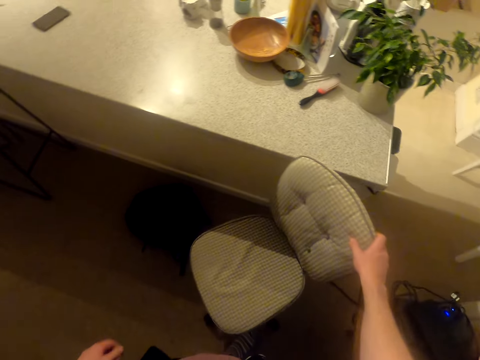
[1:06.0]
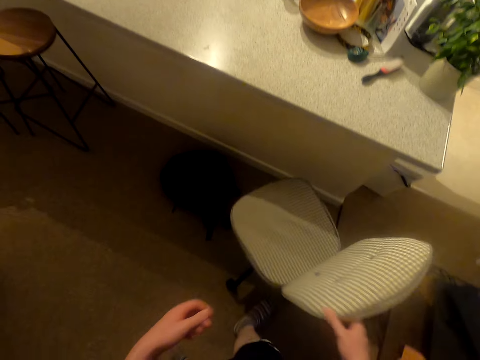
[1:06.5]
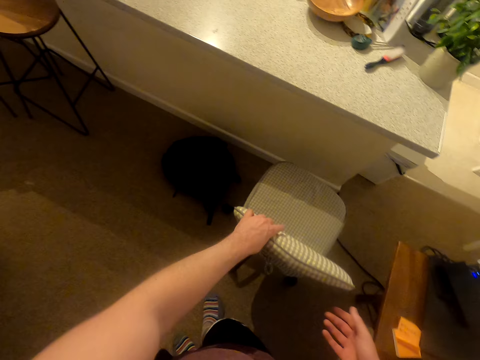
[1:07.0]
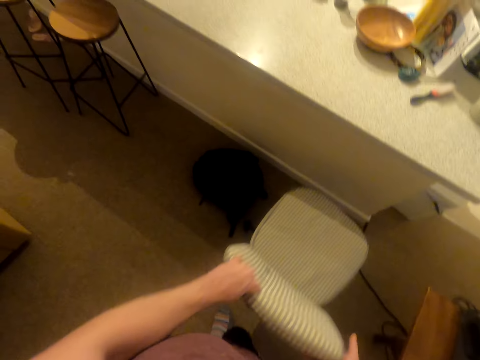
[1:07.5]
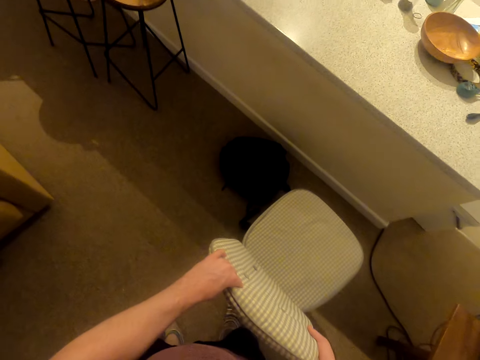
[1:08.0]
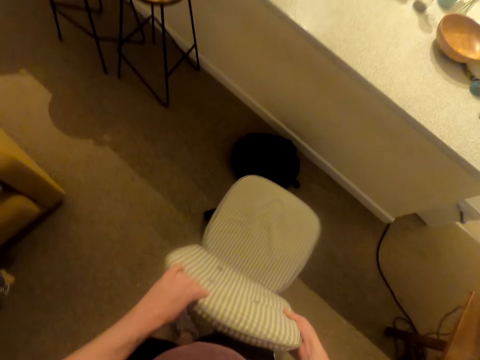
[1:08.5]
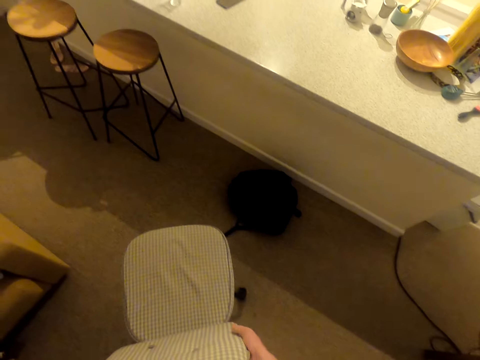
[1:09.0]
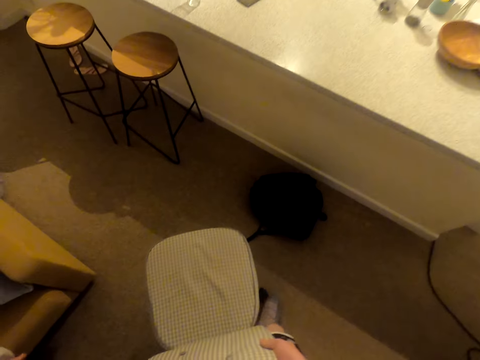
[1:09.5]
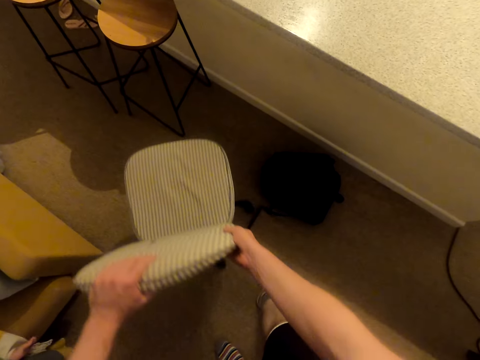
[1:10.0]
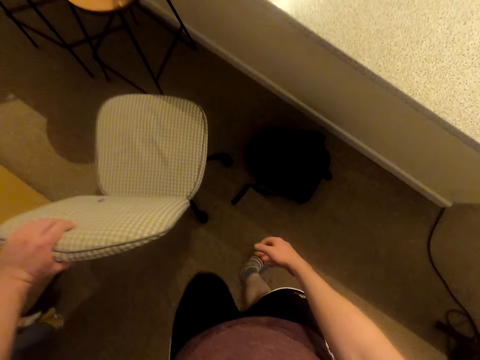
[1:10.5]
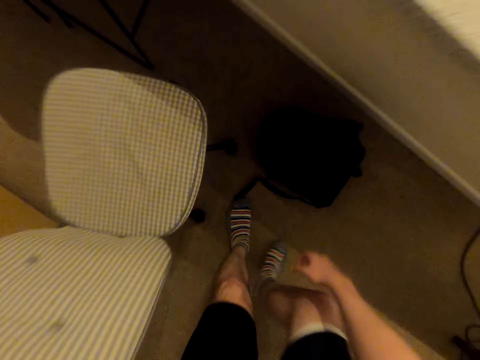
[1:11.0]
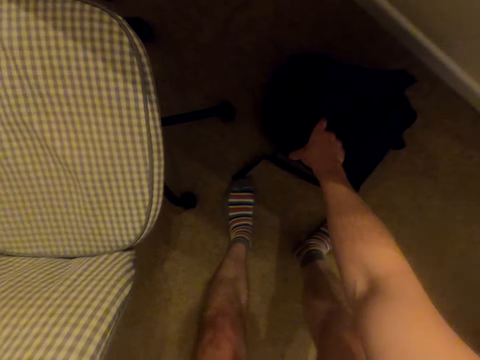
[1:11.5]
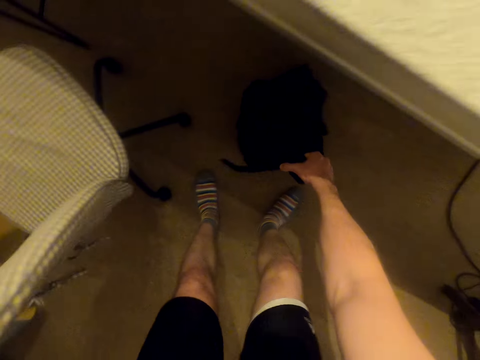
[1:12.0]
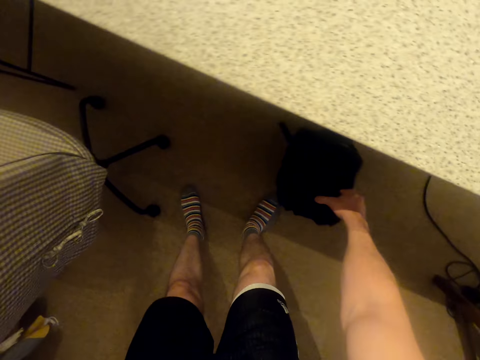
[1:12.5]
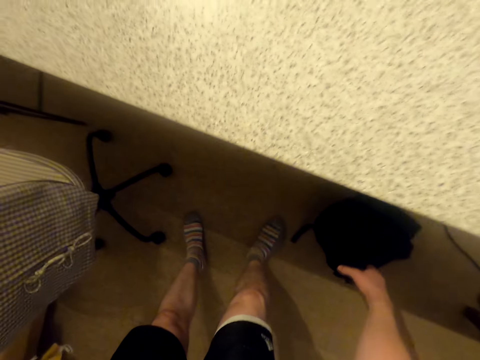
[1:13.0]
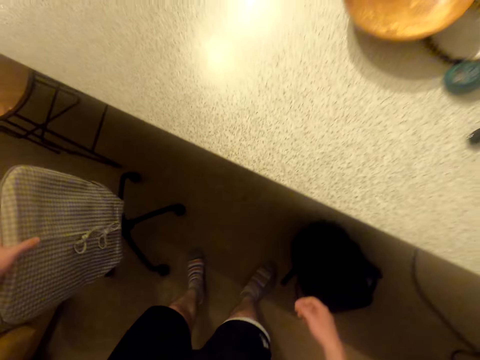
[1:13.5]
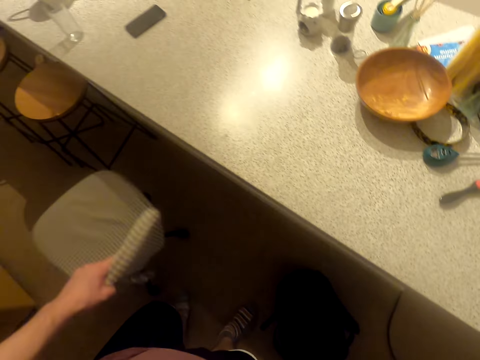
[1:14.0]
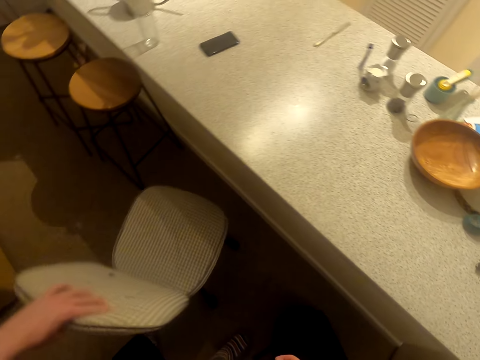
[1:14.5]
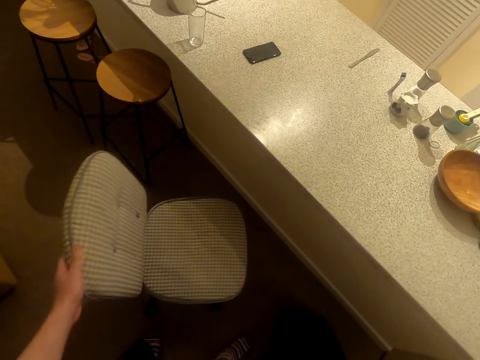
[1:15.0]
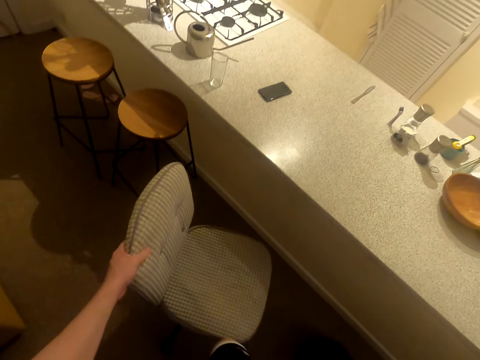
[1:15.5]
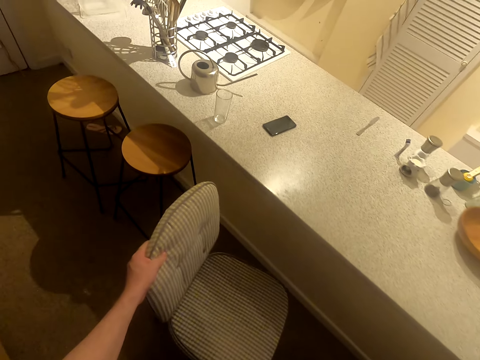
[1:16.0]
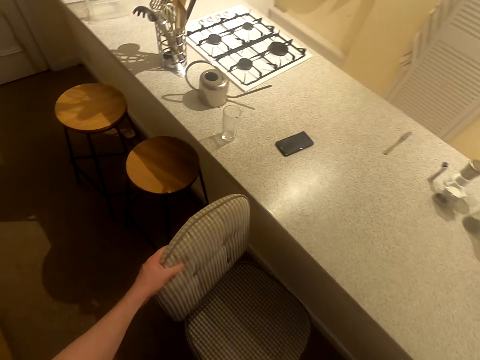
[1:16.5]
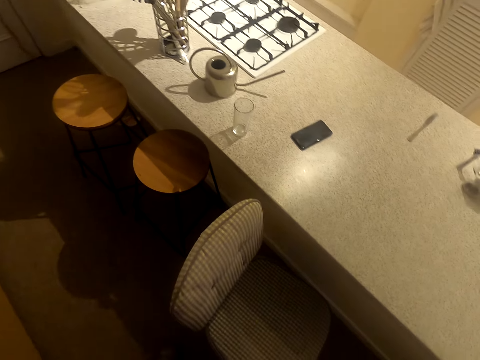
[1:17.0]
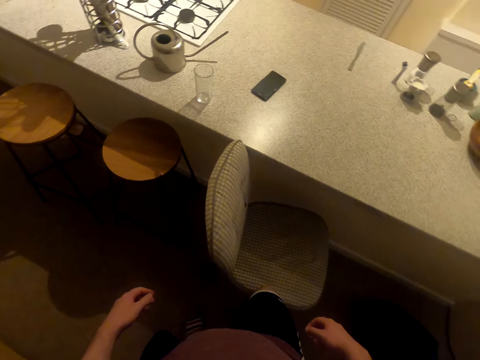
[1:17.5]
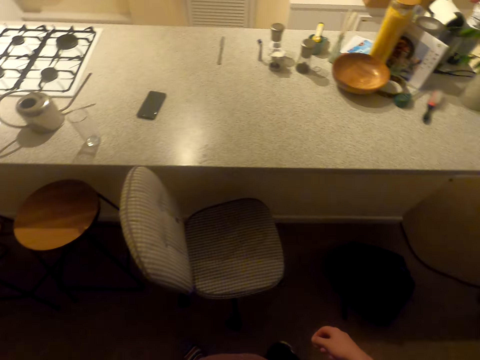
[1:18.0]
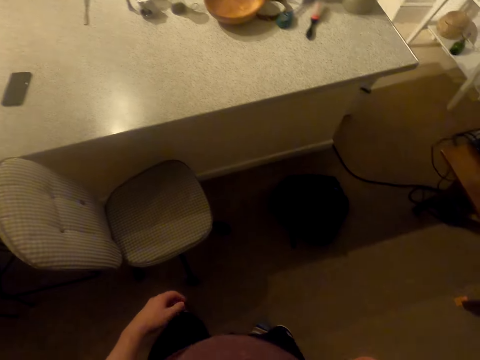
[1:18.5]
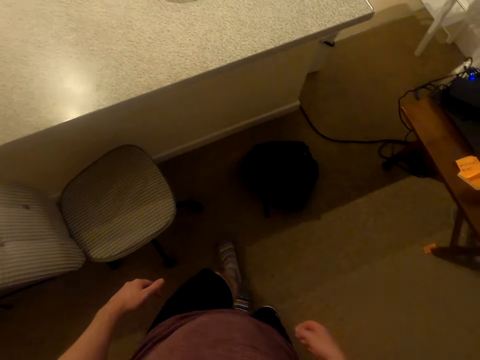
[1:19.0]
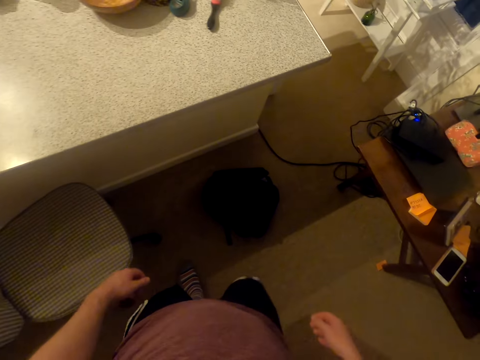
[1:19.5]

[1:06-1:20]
The camera wearer rotates the chair. They move the chair aside. They pick up a backpack or weight bag. They move the weight bag aside. They drop the backpack. They swing the chair aside. They look around.

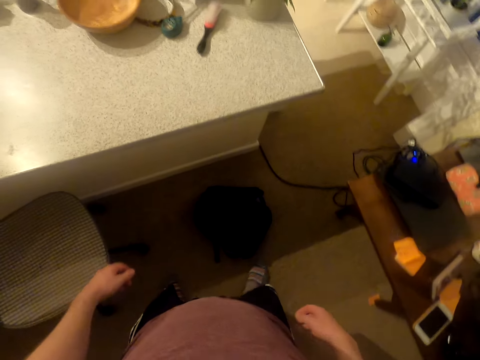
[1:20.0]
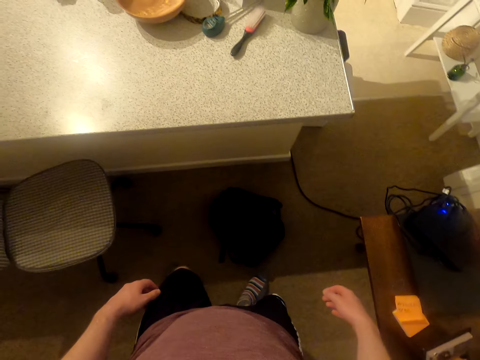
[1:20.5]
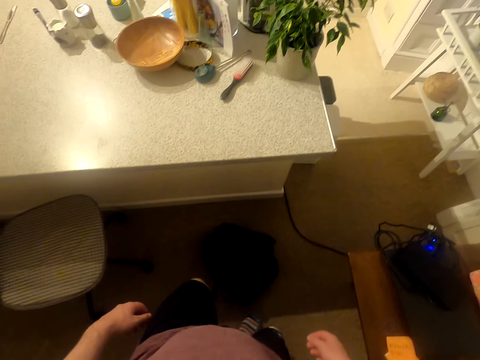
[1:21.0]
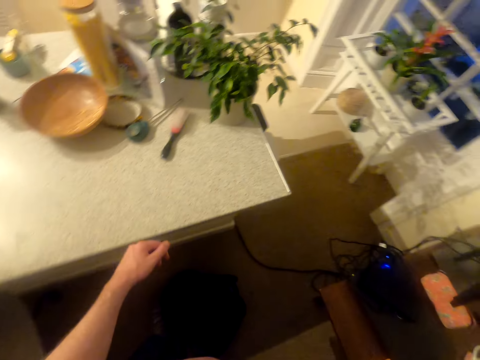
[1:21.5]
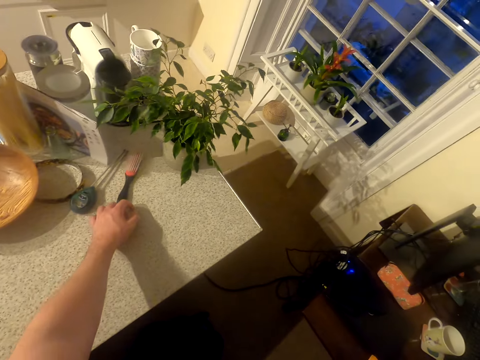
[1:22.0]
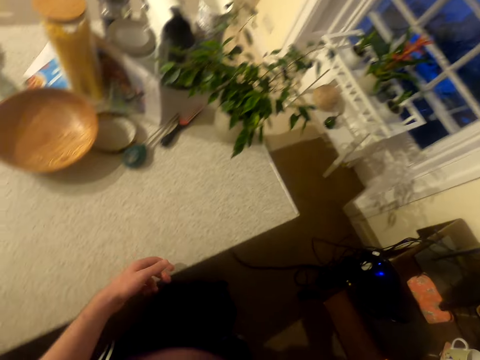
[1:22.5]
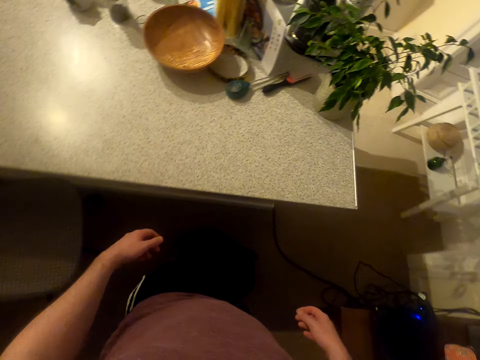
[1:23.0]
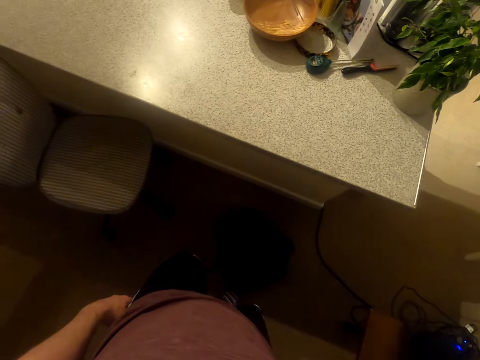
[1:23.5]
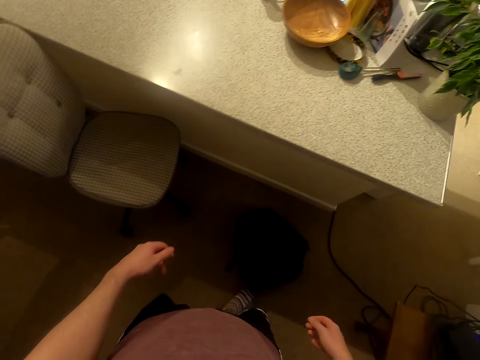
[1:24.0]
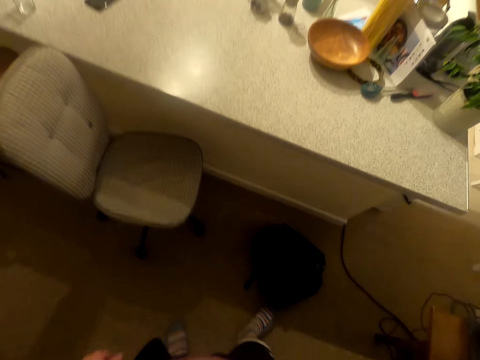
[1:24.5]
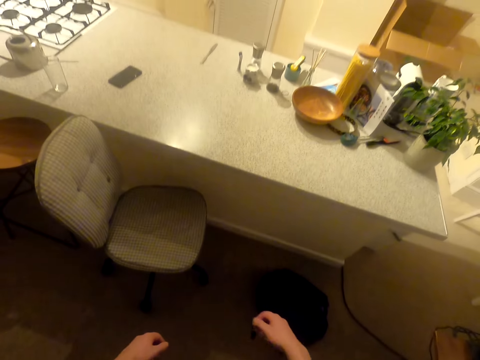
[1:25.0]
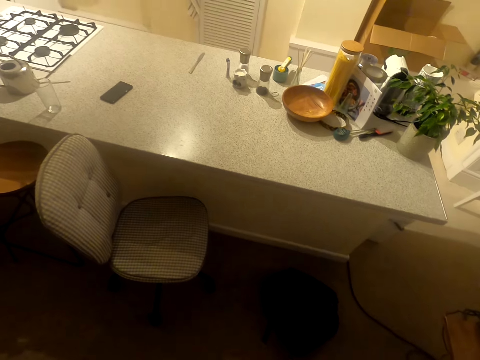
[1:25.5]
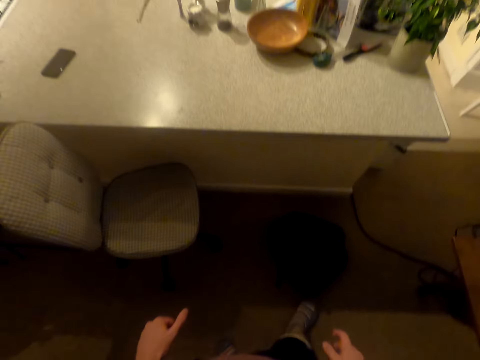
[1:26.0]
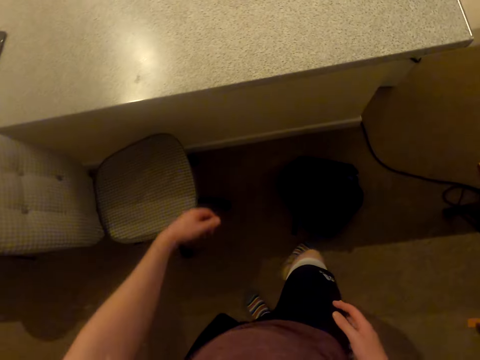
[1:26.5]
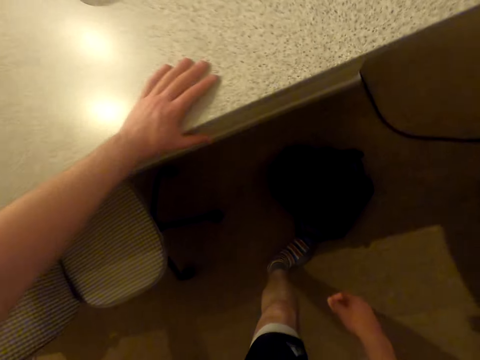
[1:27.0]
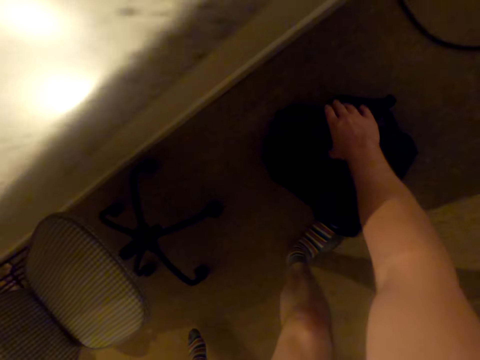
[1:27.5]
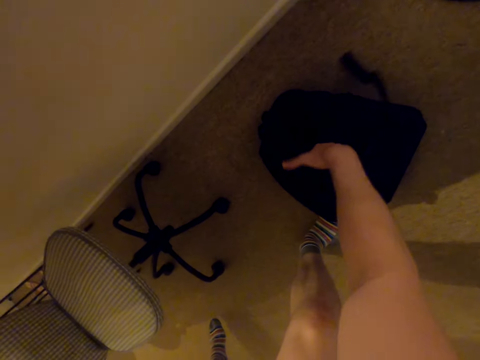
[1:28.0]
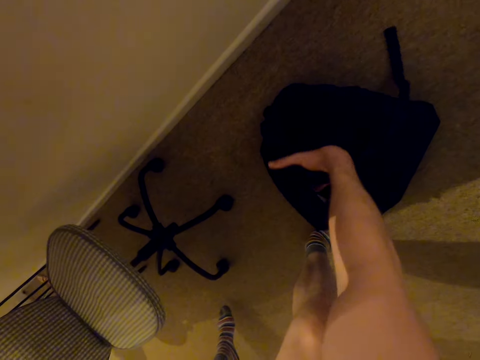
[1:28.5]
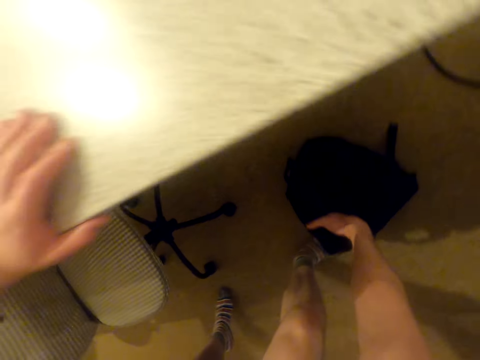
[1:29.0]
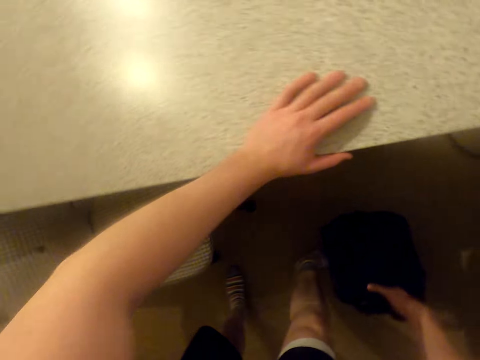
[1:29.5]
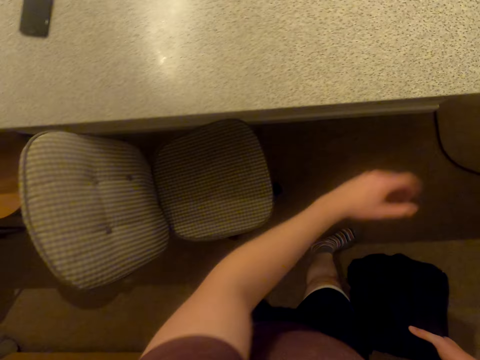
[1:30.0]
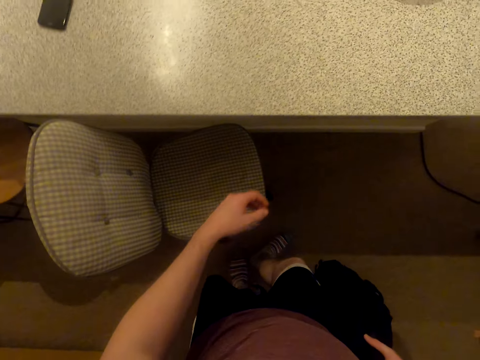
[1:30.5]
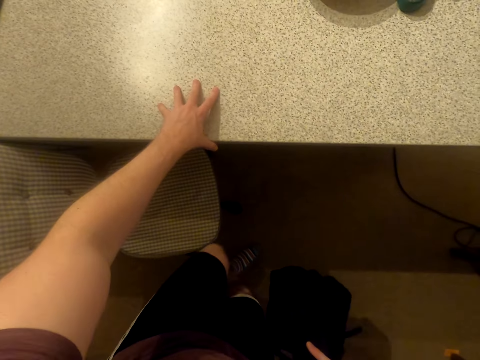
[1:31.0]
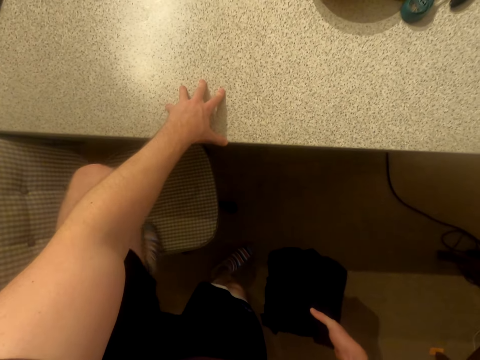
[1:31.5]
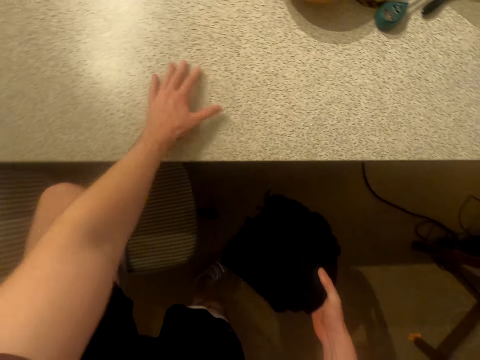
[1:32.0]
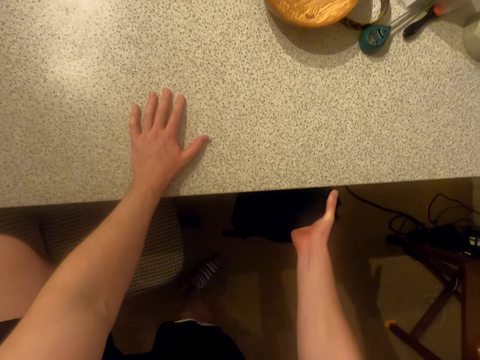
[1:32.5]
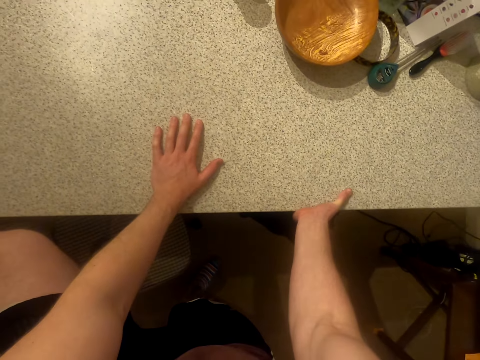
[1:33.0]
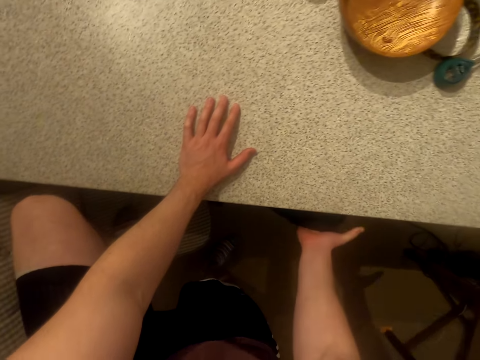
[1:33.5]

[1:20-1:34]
The camera wearer moves a brush on the counter aside. They look around. They pick up the weight bag. They step on the chair. They place a hand on the counter.
